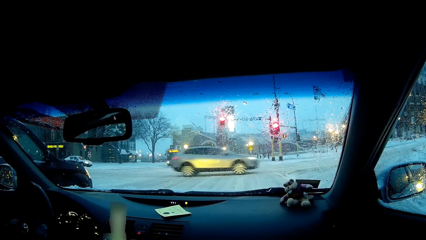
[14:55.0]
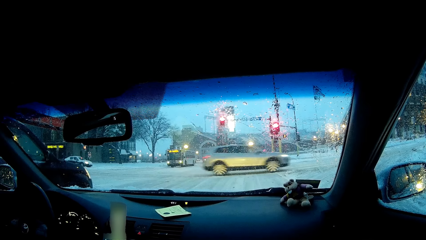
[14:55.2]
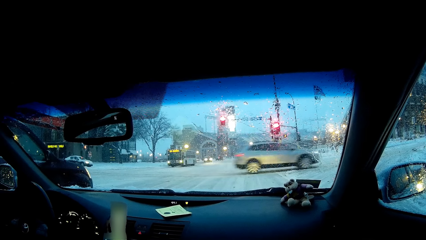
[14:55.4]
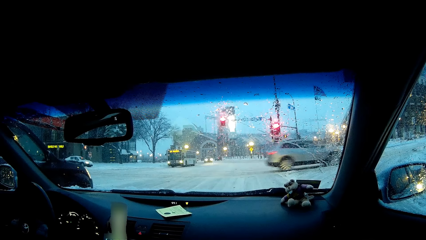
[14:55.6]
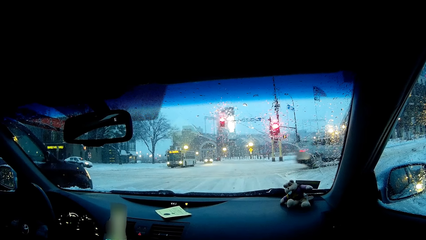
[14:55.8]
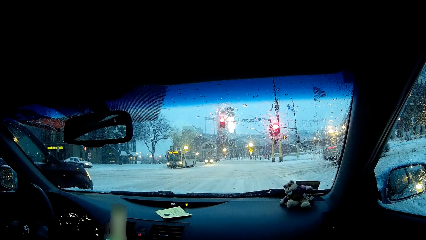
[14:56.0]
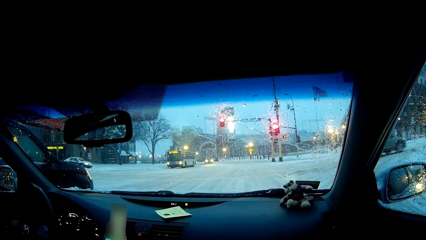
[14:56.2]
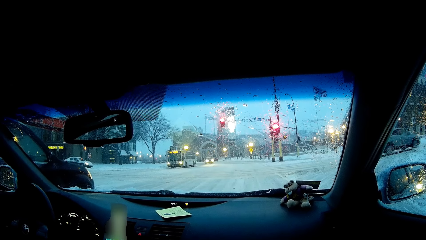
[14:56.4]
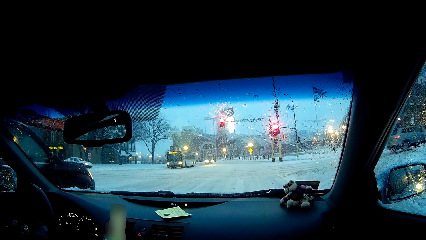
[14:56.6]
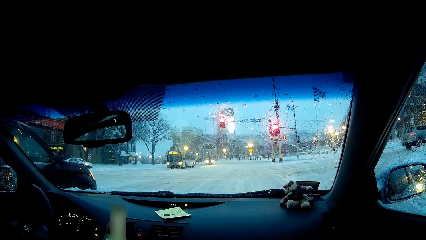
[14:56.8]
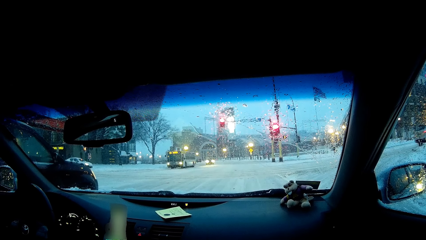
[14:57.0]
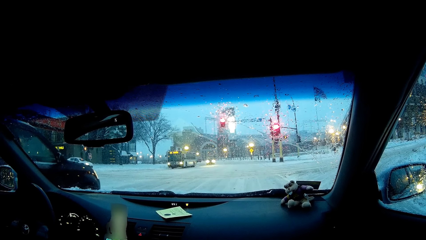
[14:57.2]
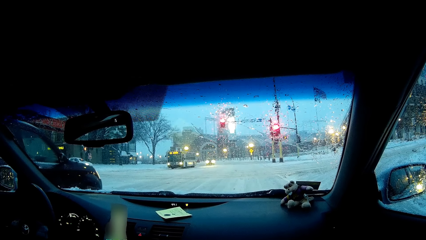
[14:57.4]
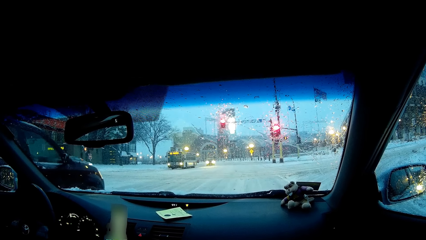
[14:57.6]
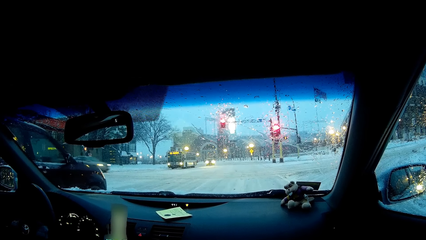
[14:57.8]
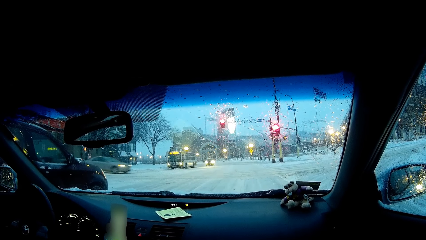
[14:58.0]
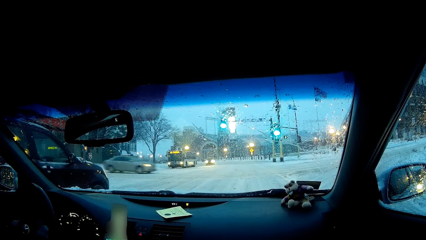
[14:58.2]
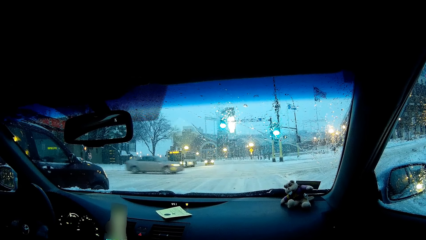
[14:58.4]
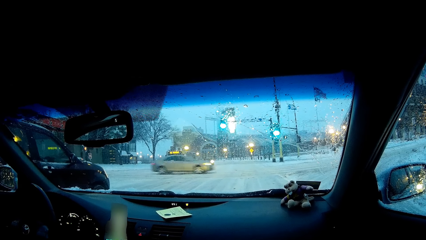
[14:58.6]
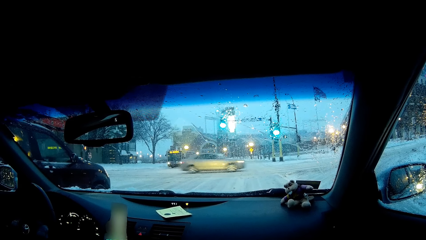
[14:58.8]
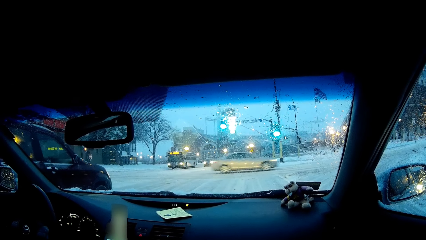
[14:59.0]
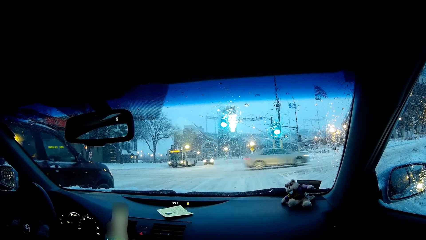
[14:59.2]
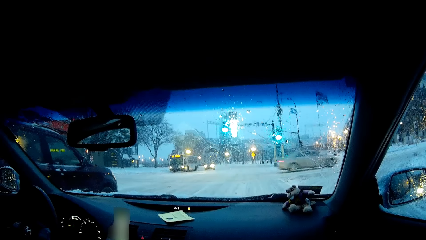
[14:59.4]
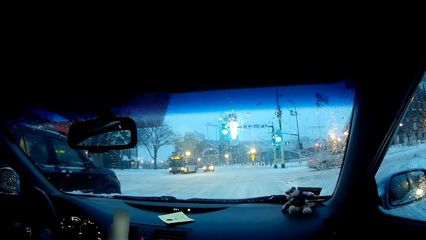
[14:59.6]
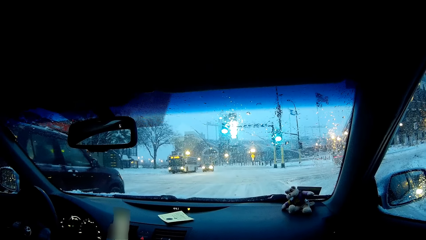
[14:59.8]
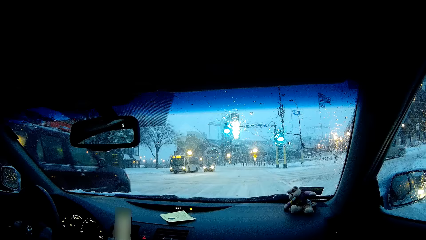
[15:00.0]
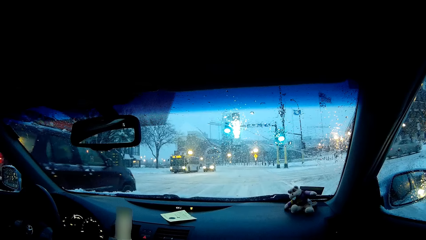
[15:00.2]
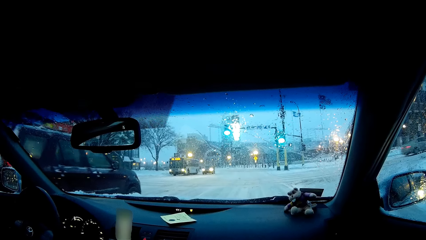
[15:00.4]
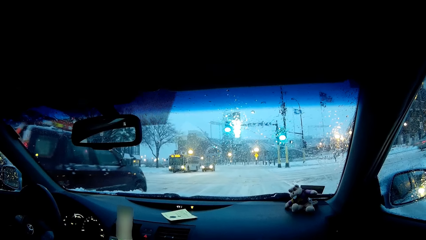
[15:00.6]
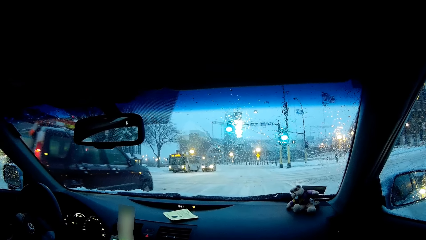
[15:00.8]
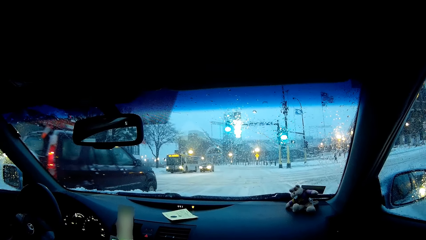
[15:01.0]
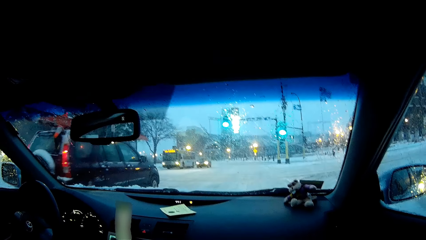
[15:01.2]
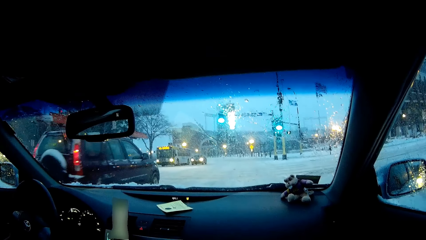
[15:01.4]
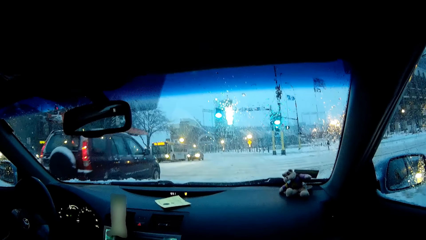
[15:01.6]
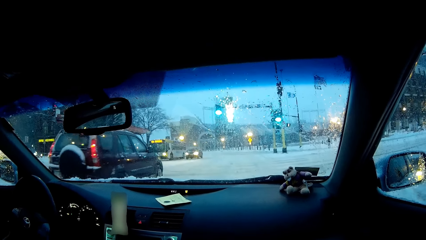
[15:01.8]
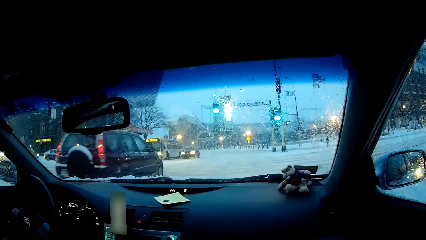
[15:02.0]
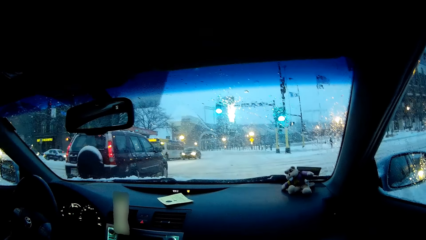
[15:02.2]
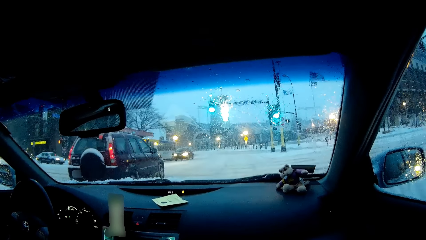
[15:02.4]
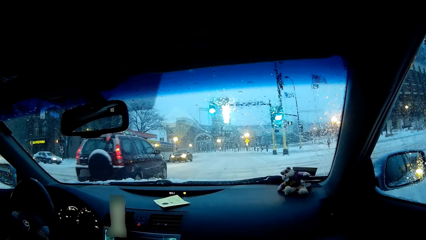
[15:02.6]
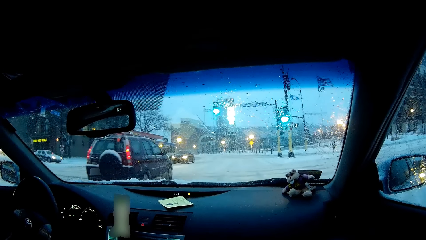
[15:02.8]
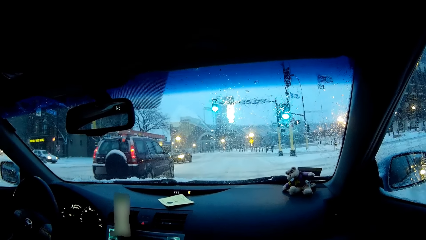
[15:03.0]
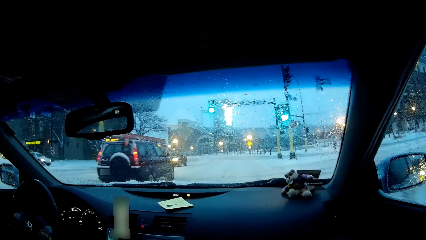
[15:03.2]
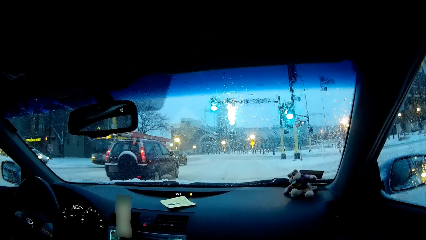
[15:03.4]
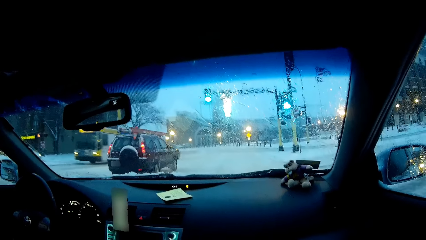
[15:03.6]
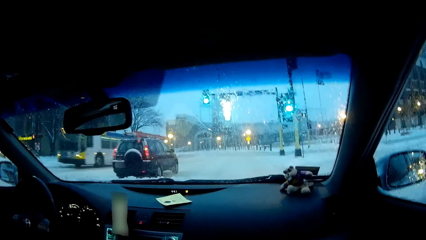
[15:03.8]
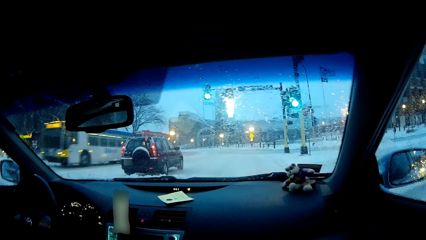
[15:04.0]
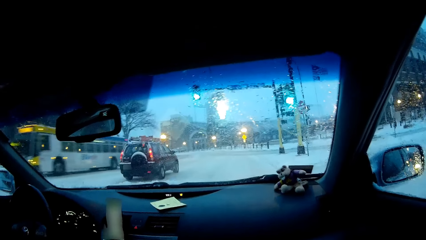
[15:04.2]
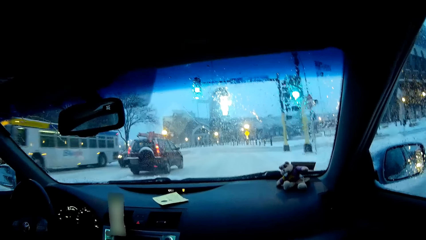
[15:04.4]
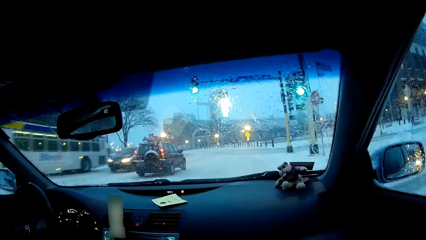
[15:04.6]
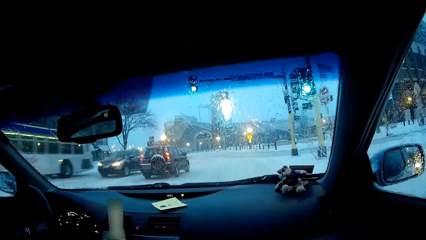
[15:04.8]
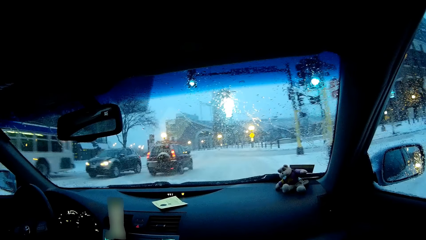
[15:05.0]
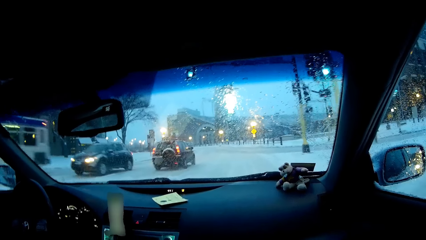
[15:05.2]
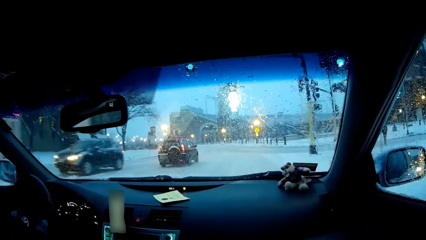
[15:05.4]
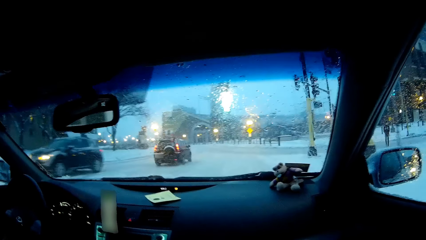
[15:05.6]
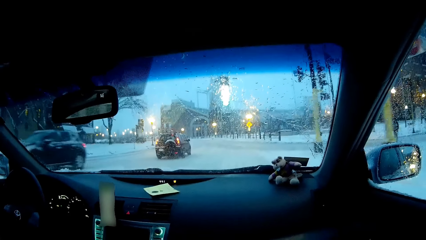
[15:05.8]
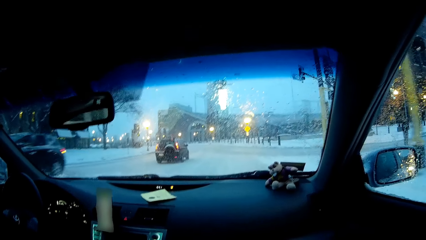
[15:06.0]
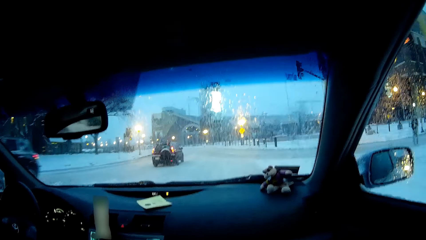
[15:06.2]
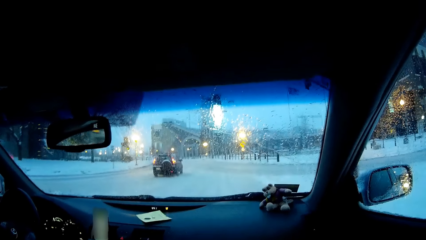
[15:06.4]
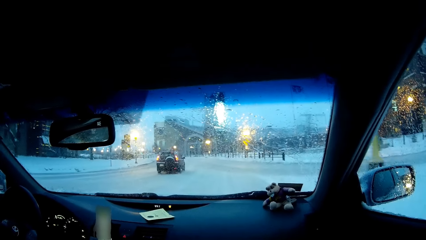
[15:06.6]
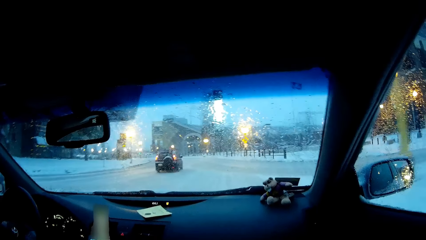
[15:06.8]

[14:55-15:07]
A person drives the car.

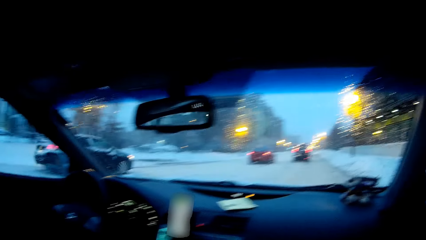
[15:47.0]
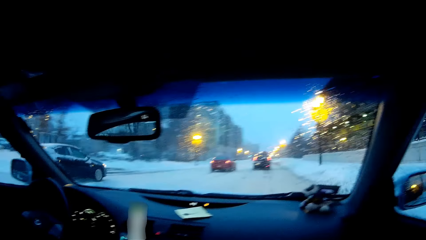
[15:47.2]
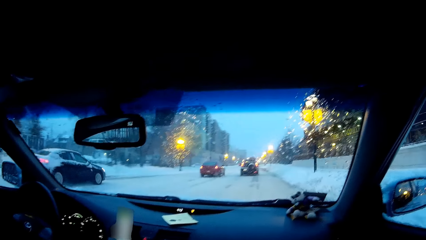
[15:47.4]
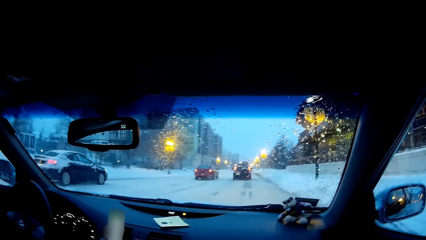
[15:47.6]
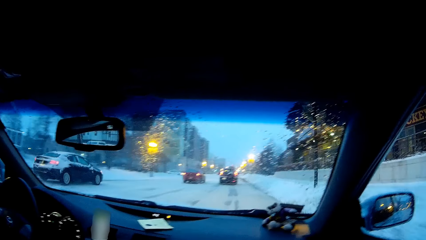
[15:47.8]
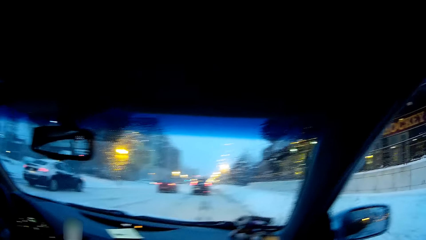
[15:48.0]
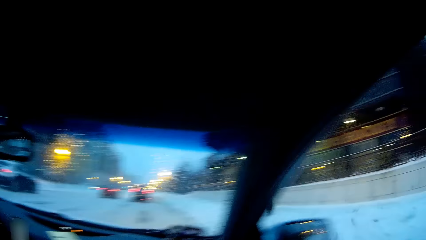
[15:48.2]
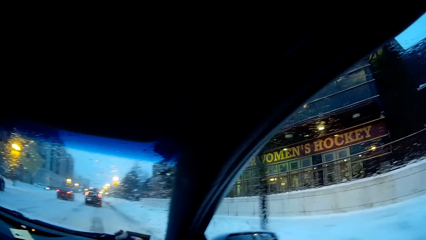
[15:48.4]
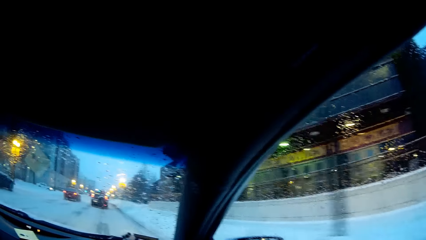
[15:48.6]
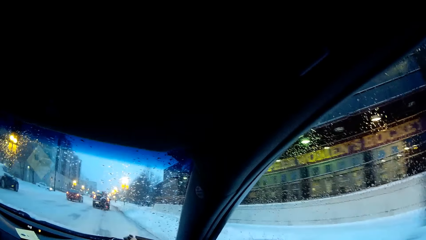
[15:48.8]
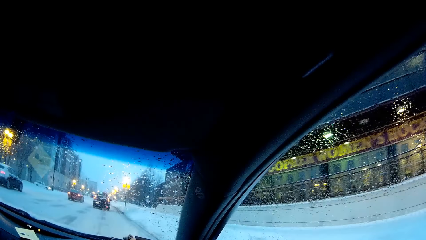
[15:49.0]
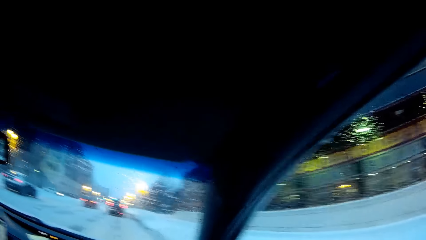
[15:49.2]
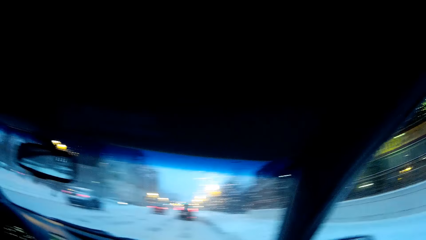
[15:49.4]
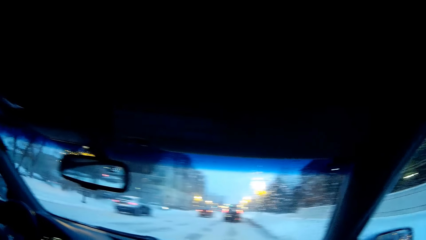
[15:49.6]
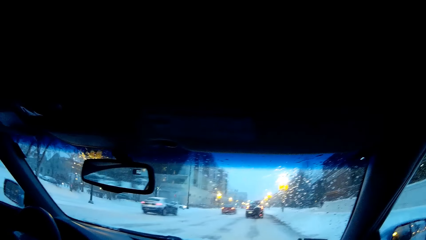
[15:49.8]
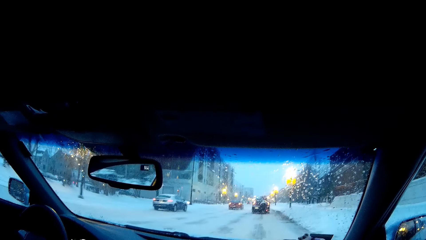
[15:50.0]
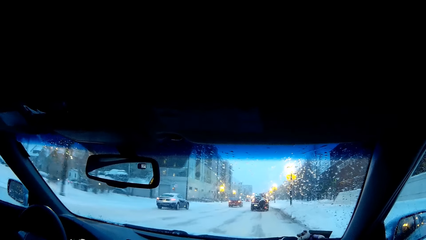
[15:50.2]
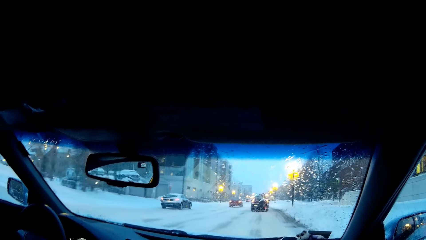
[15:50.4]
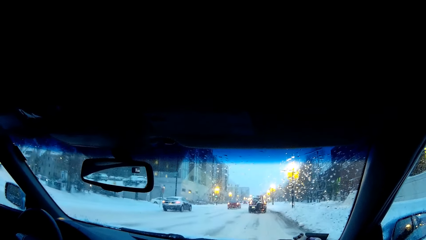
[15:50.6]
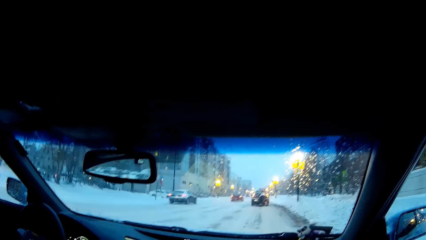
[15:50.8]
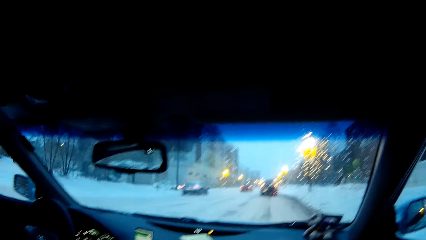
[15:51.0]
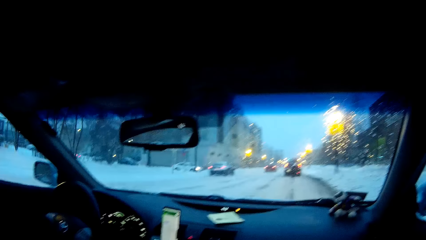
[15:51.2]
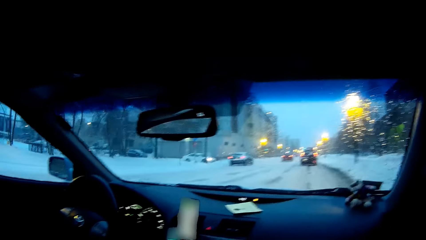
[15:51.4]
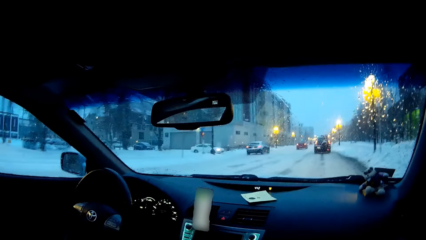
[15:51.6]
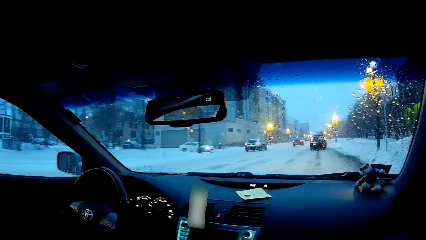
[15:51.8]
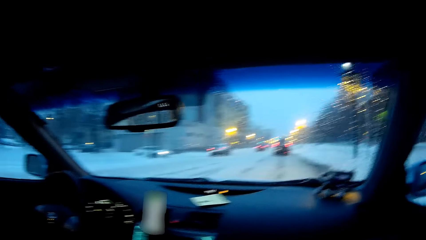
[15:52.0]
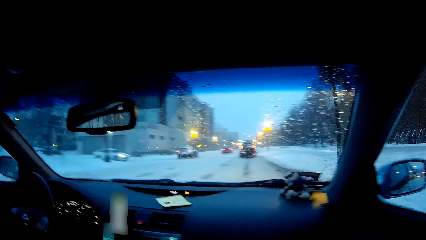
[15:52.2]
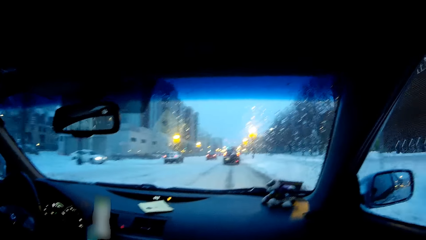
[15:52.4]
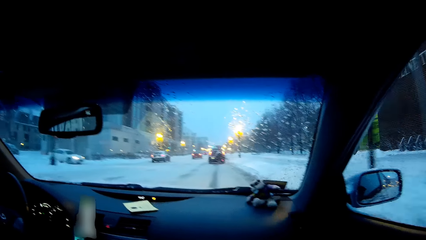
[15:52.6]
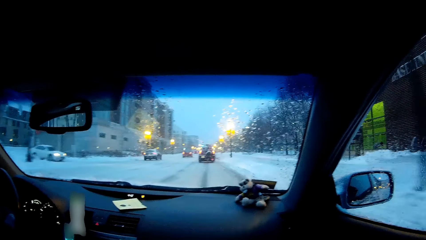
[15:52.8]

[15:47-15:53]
The camera wearer moves his body. He looks at the windscreen.
